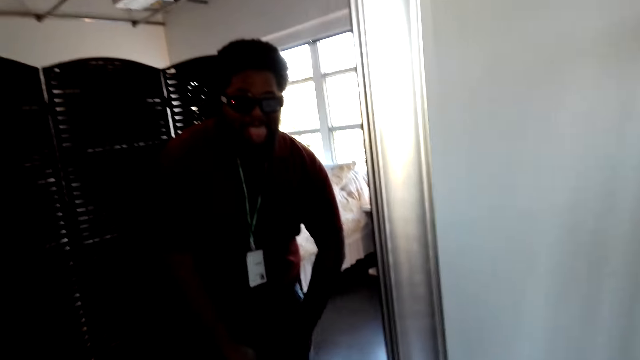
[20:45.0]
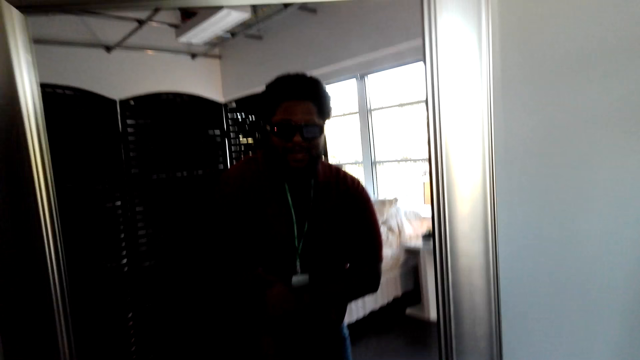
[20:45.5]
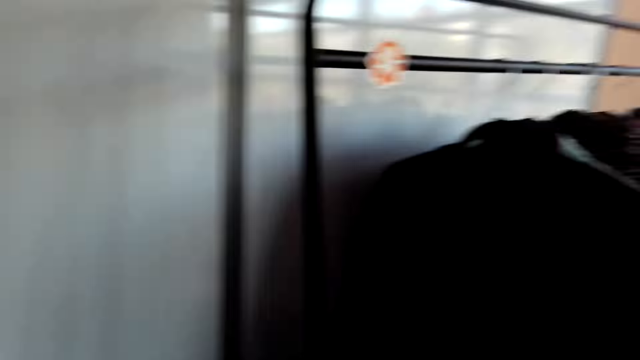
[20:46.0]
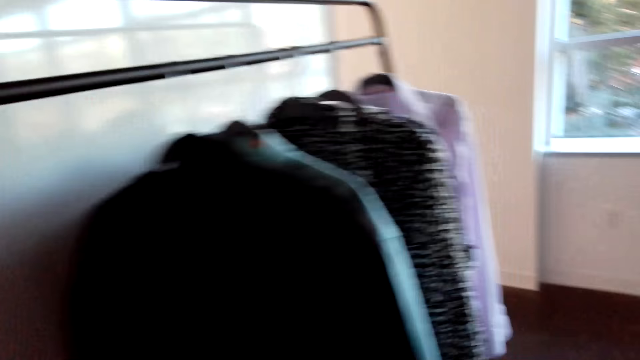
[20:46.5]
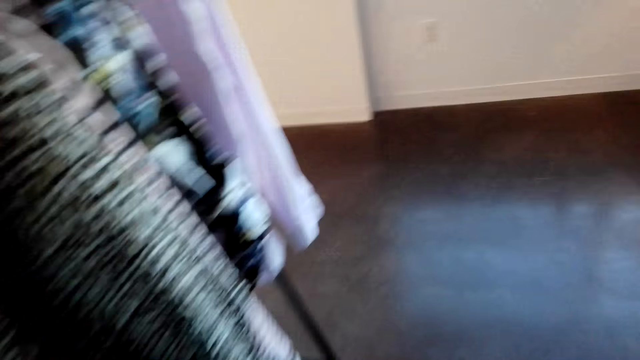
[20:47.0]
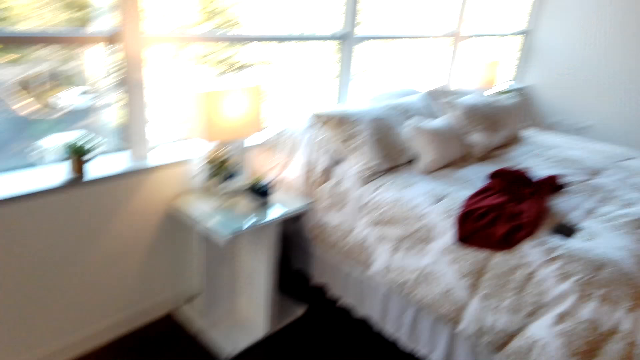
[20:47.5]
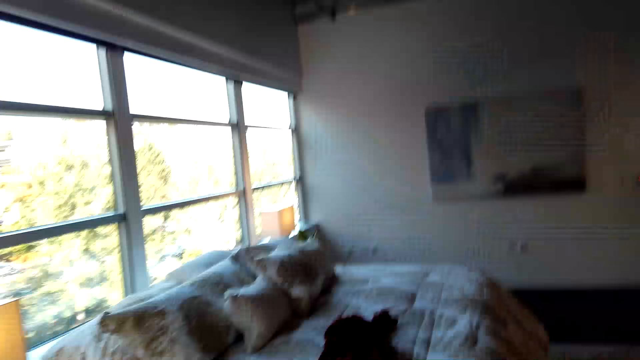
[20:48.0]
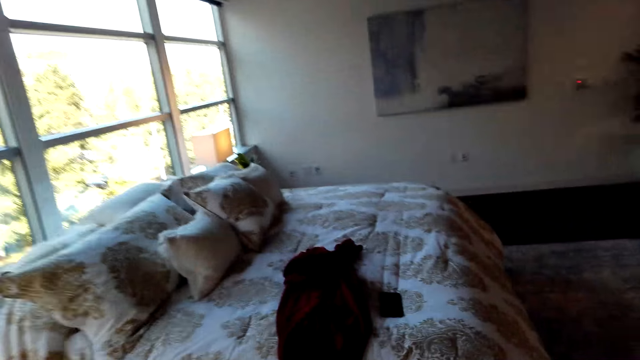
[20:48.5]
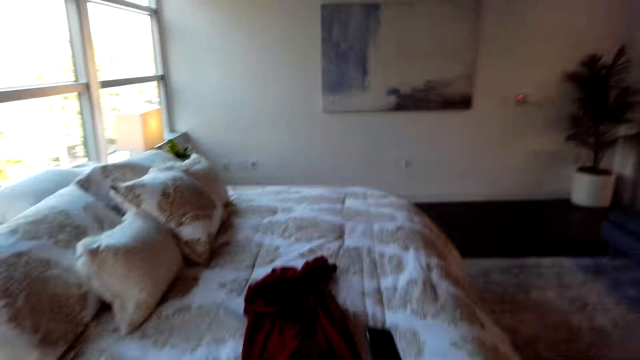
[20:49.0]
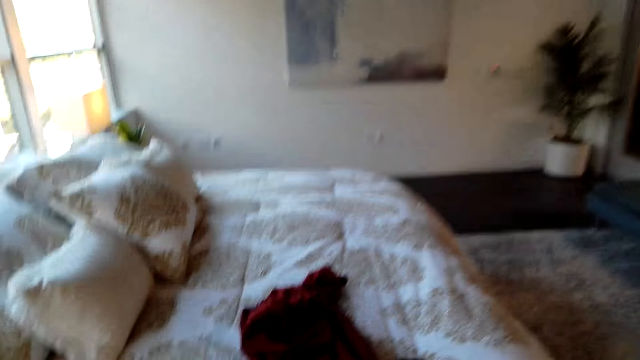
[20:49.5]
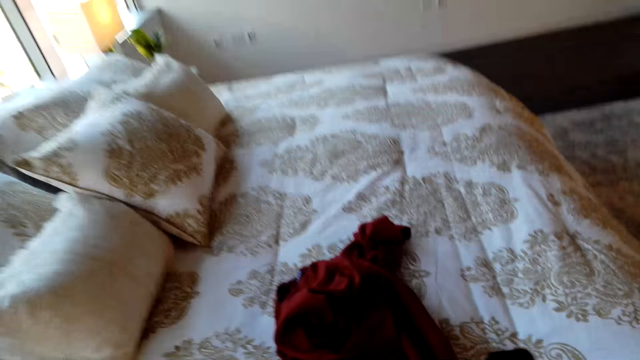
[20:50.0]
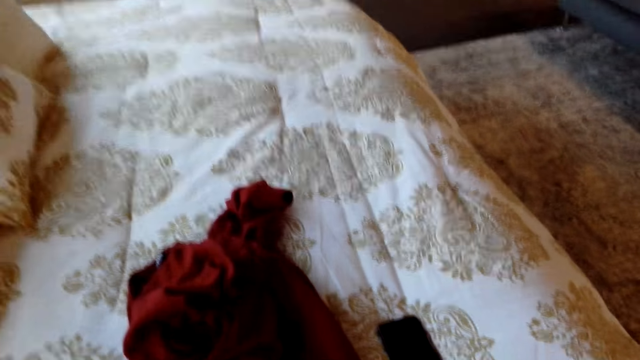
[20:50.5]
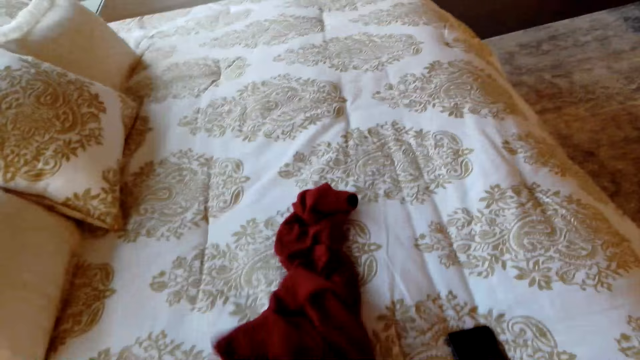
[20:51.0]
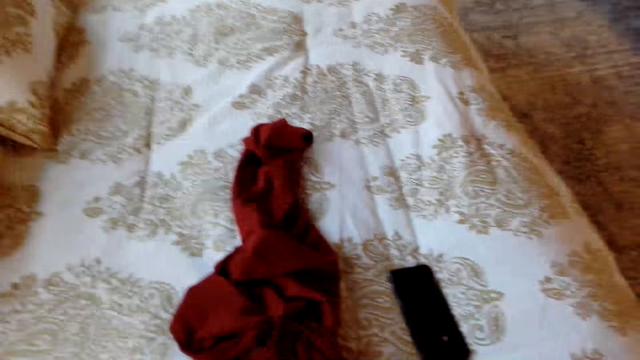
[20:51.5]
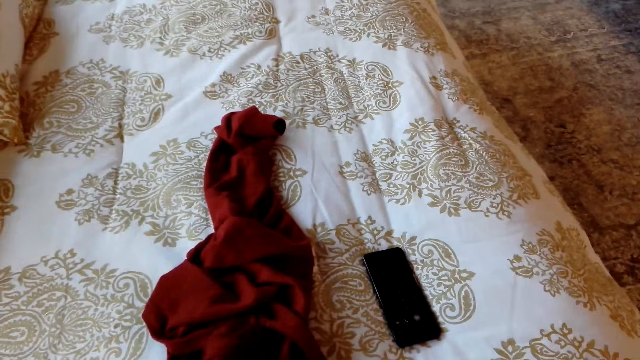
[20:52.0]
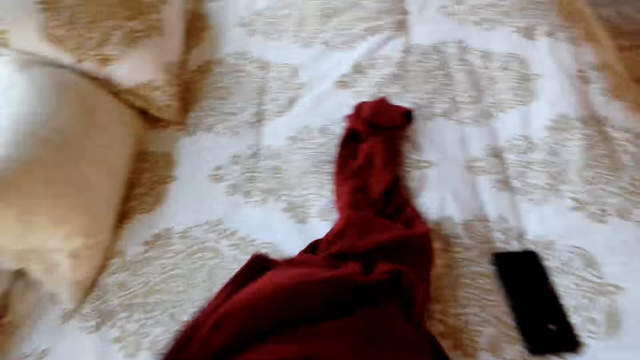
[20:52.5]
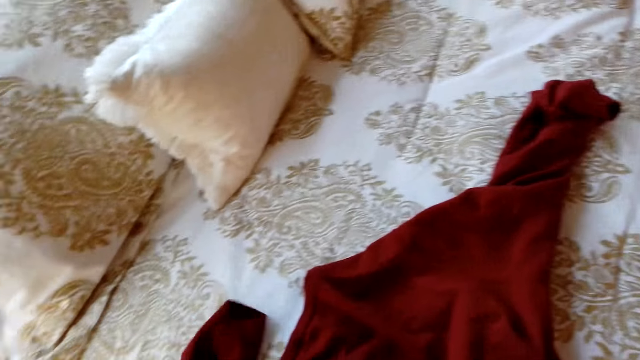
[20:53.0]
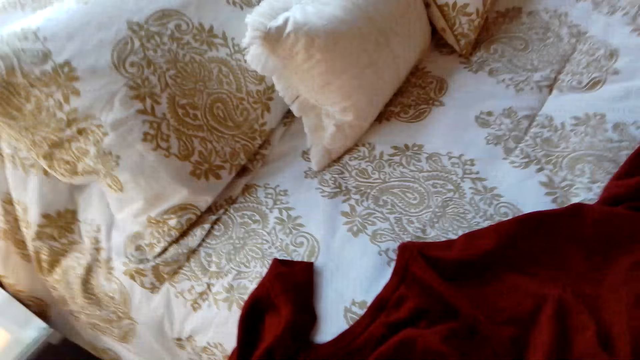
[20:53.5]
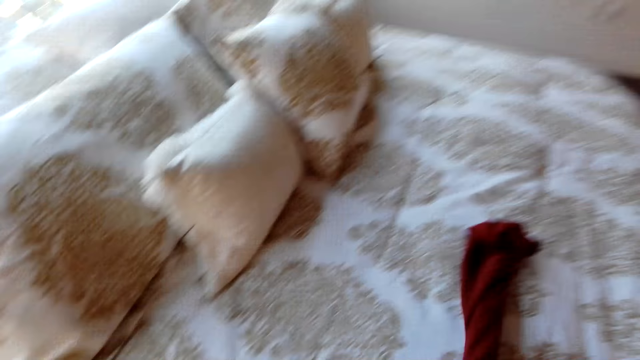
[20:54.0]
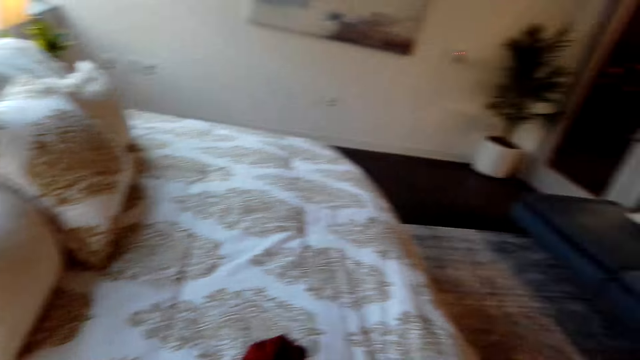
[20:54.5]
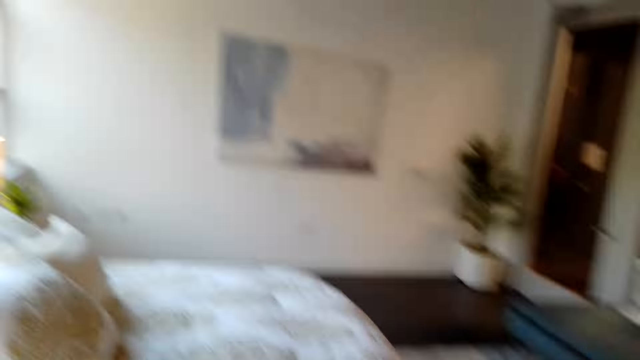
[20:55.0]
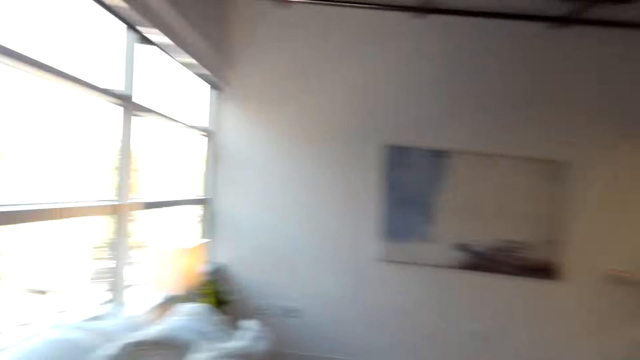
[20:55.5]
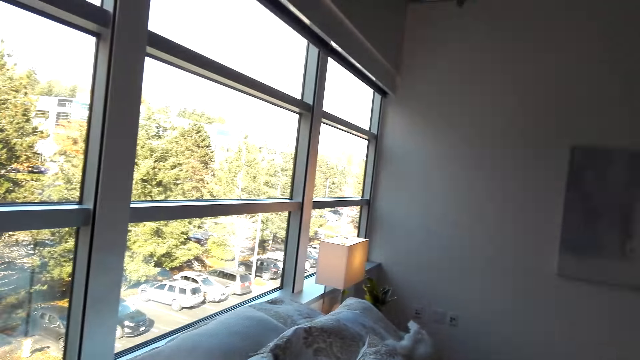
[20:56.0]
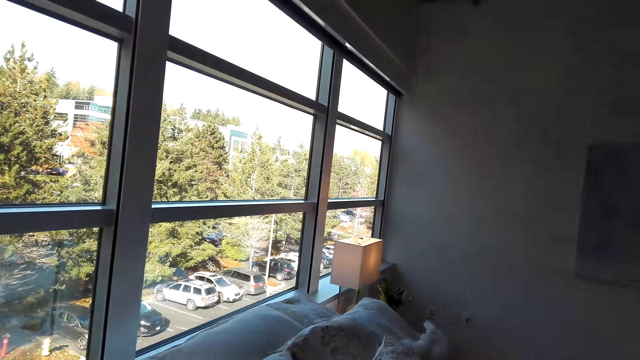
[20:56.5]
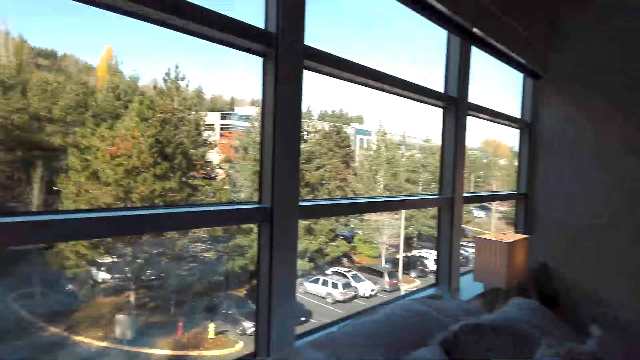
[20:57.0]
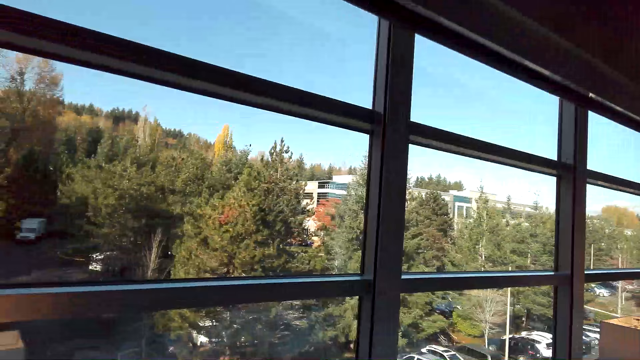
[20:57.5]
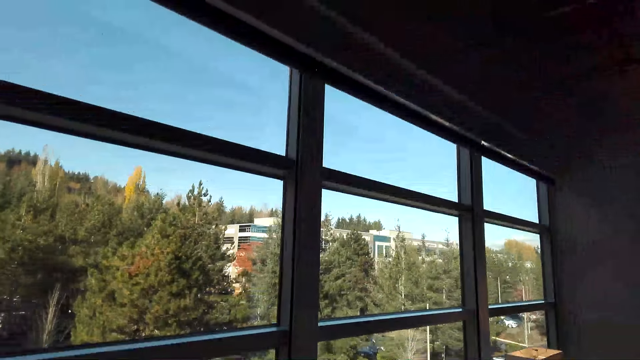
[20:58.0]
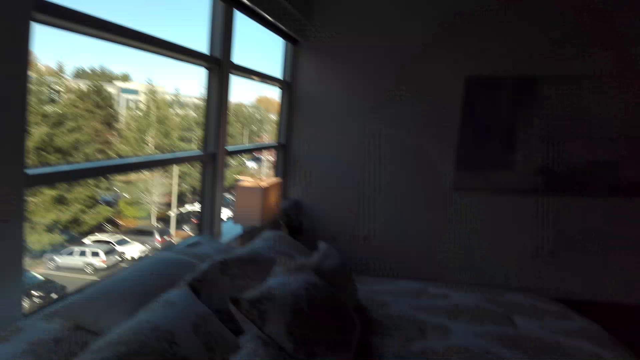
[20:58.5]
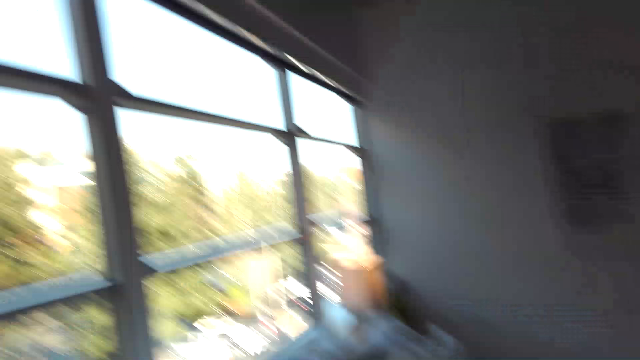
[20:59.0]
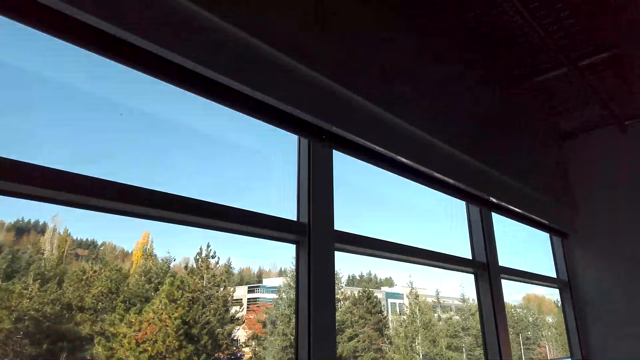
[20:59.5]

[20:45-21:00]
The camera wearer walks around the room. They pick up a sweatshirt on the bed. They look through the window.

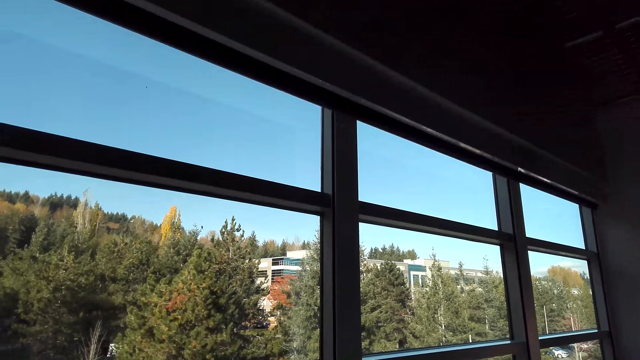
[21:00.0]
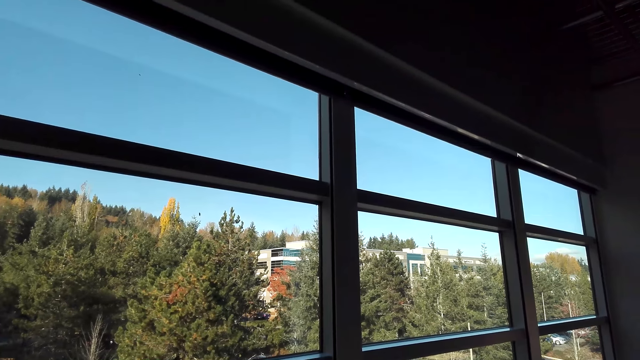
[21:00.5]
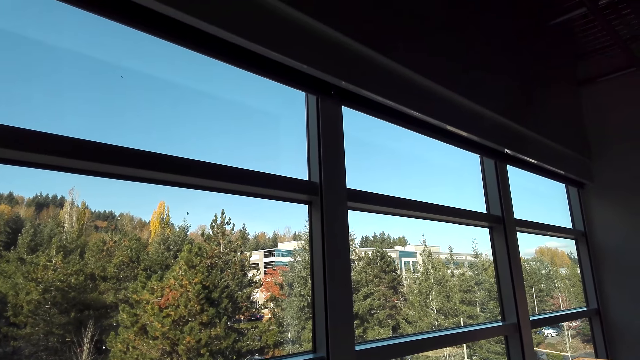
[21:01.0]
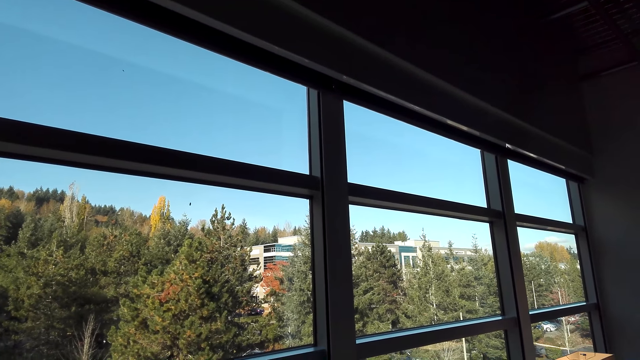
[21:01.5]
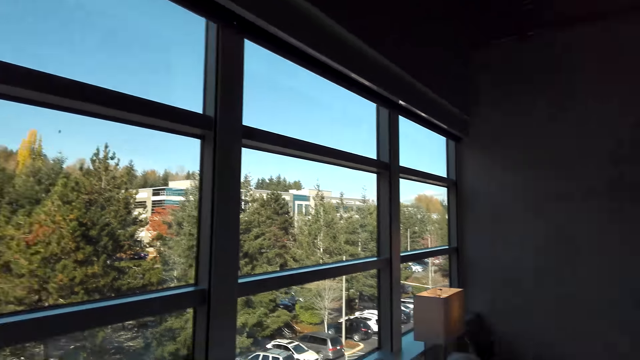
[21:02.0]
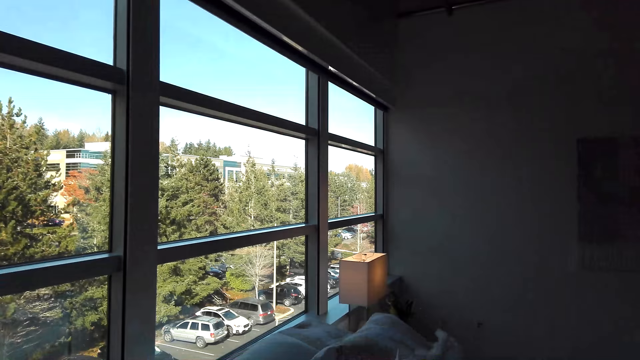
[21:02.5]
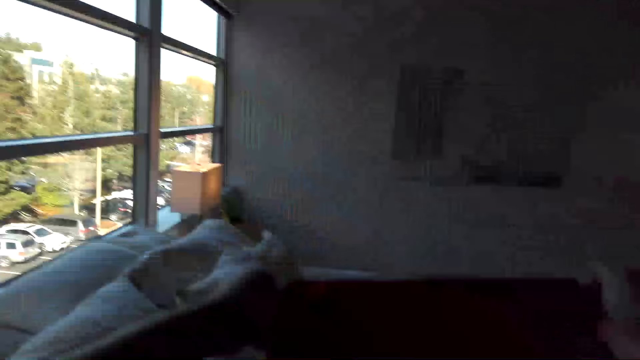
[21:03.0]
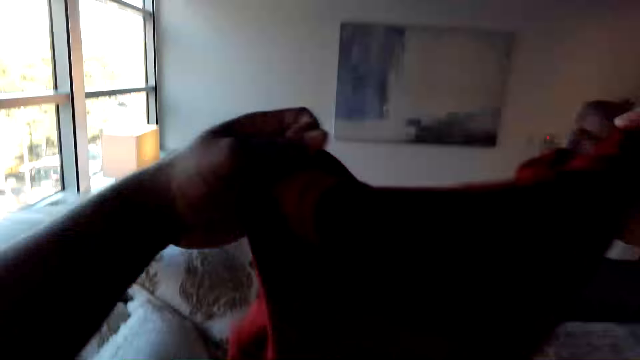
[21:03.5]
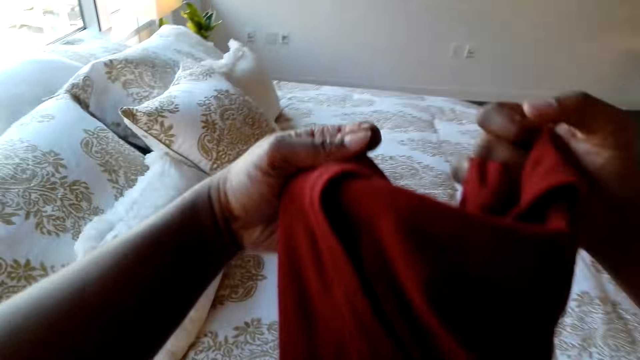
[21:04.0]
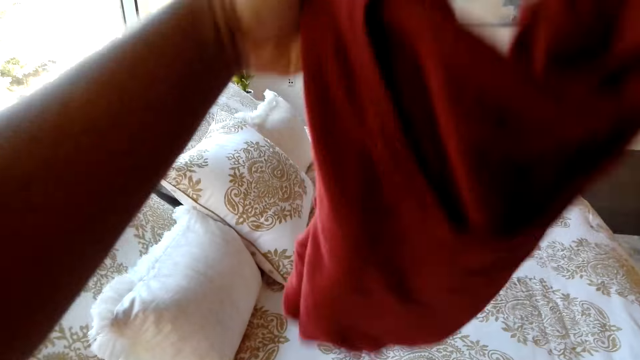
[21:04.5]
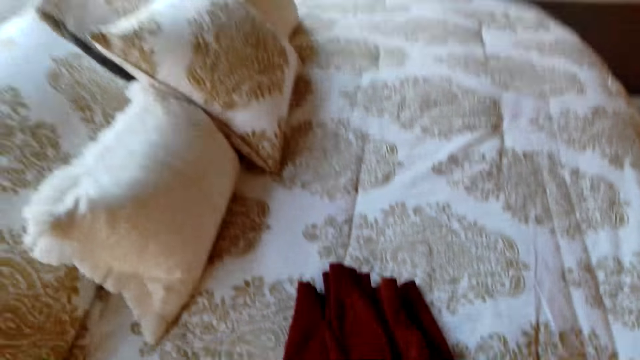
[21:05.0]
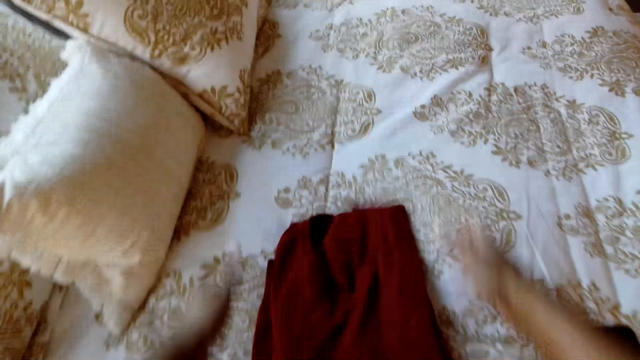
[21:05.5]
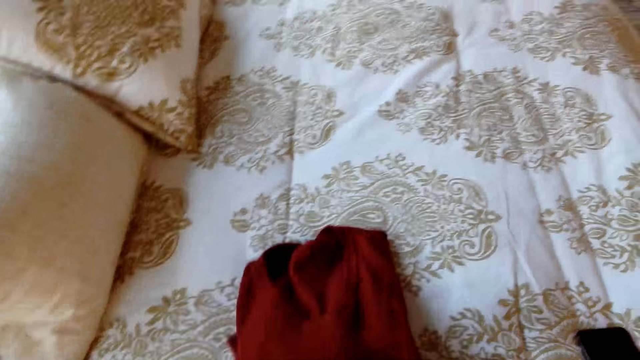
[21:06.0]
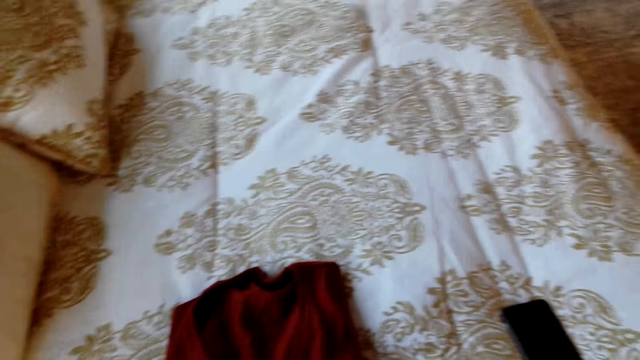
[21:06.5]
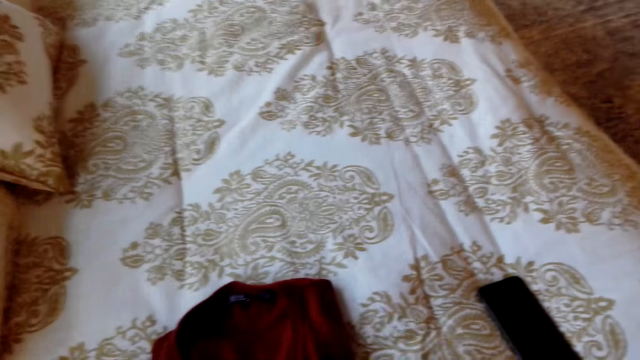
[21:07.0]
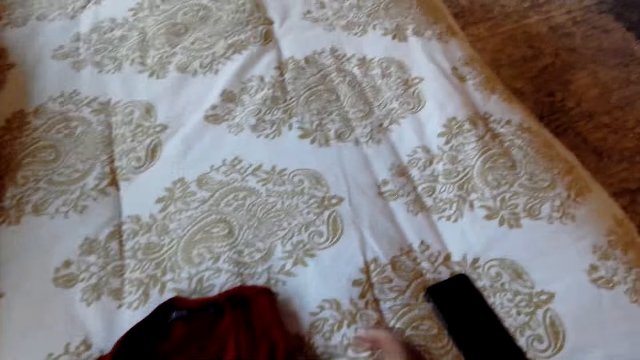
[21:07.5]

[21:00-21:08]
The camera wearer folds the sweat shirt.
